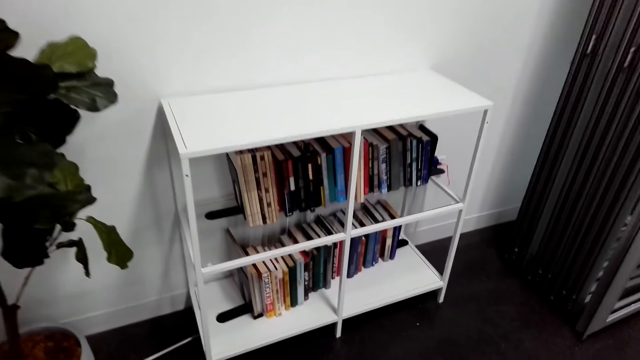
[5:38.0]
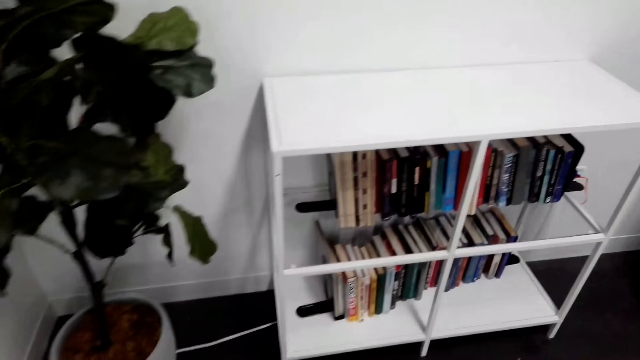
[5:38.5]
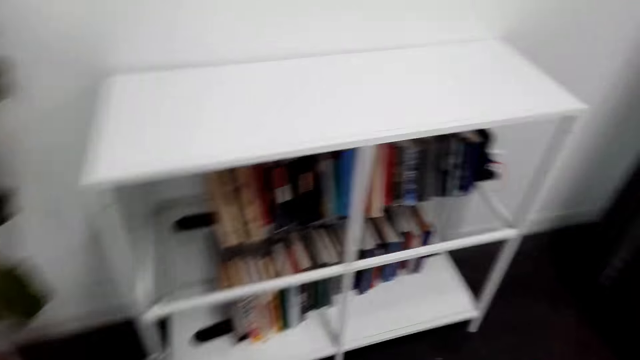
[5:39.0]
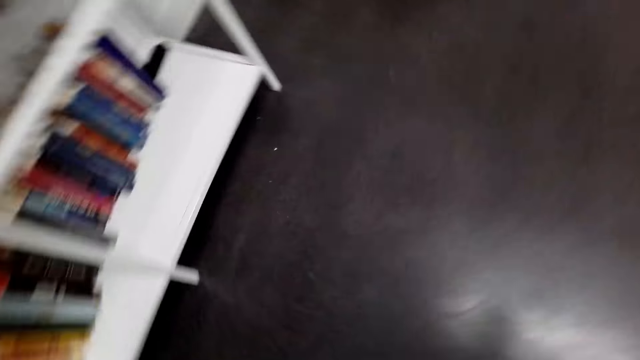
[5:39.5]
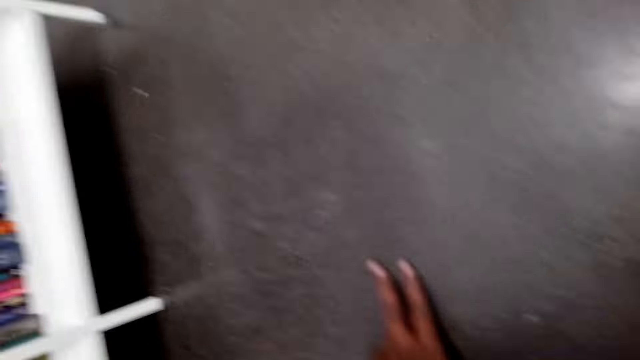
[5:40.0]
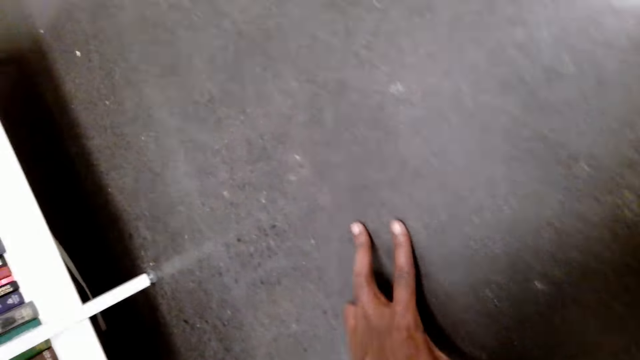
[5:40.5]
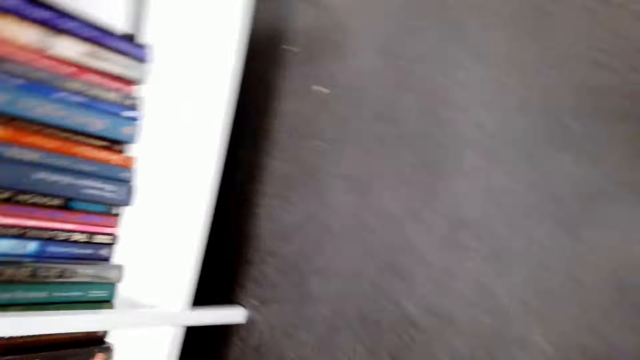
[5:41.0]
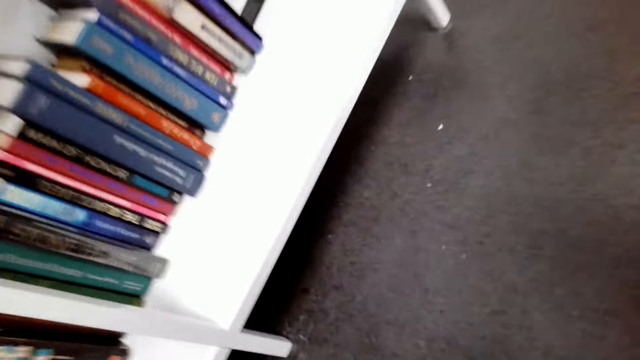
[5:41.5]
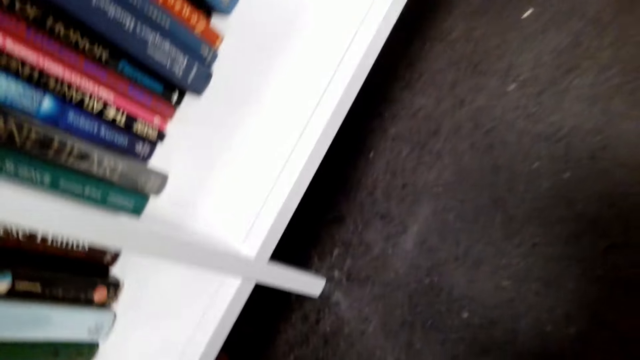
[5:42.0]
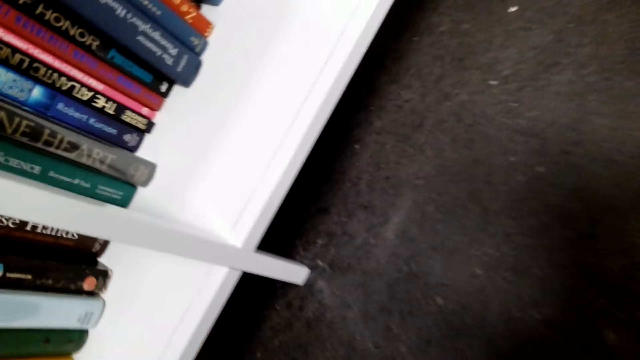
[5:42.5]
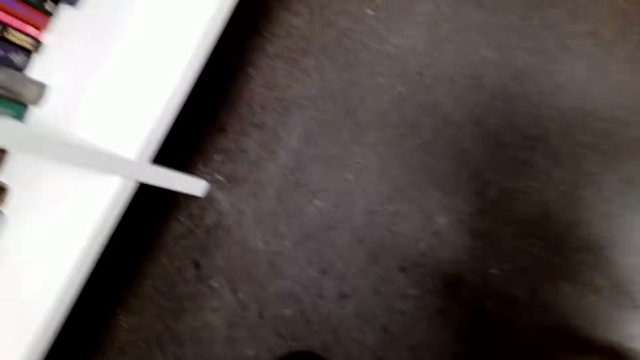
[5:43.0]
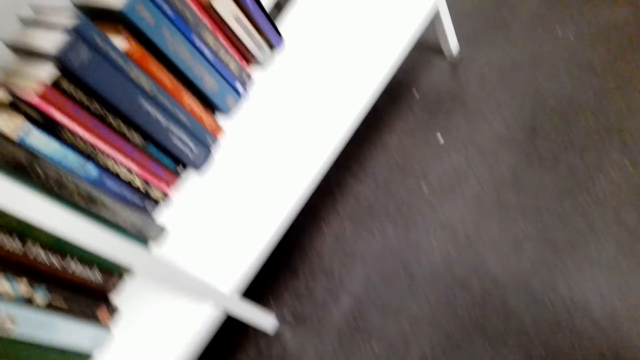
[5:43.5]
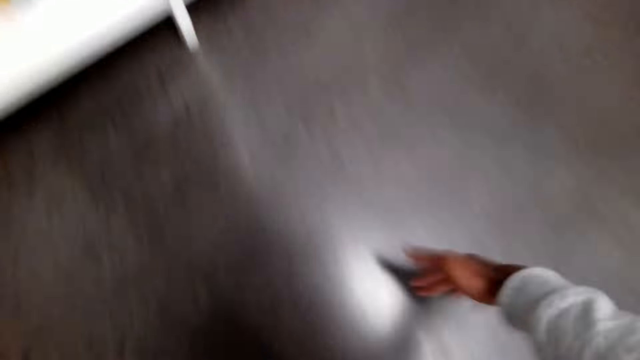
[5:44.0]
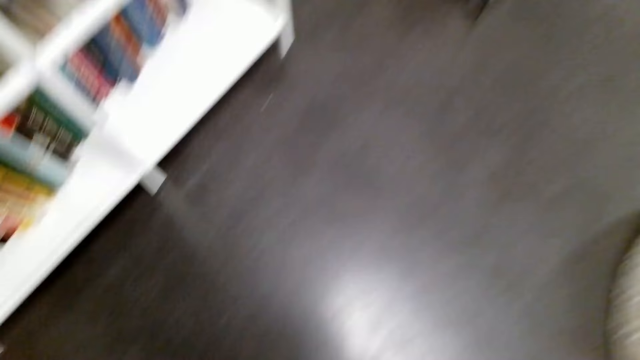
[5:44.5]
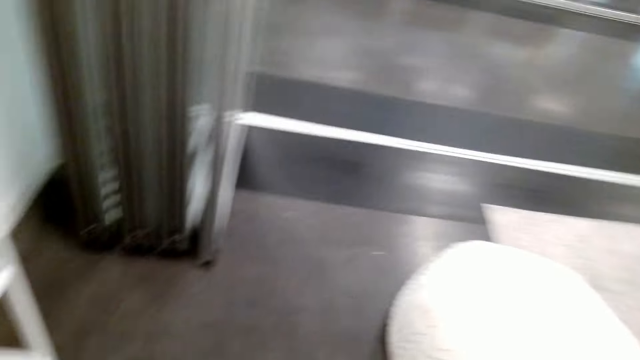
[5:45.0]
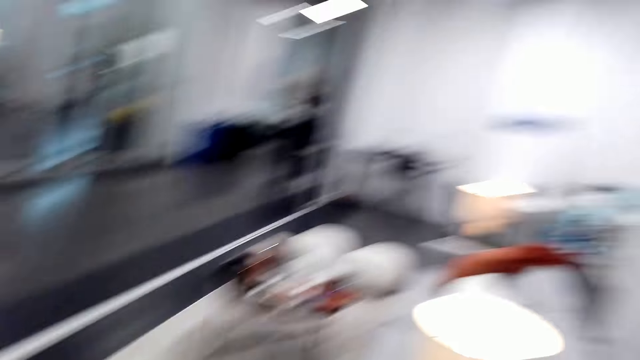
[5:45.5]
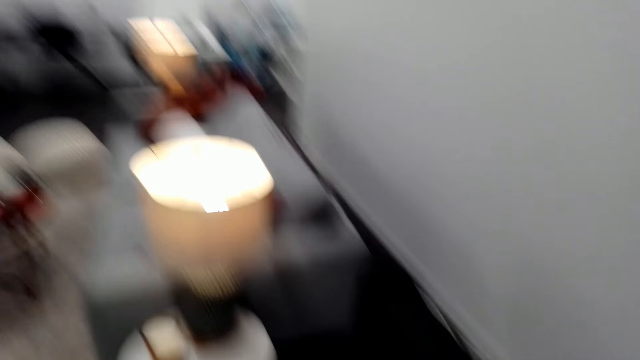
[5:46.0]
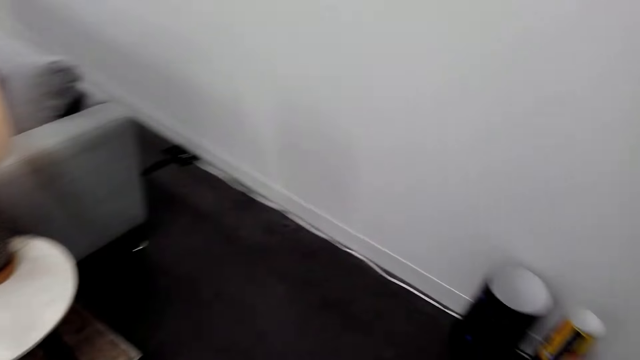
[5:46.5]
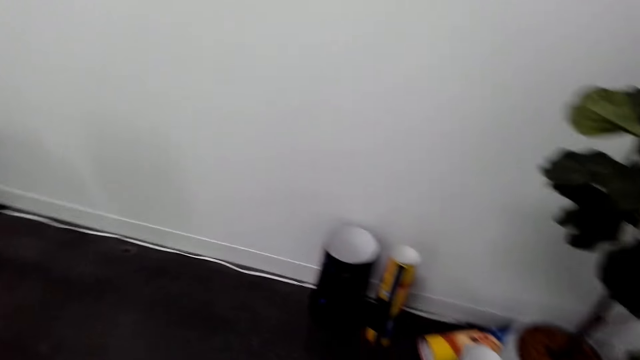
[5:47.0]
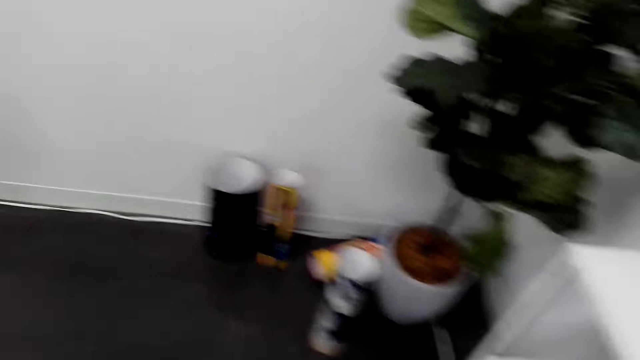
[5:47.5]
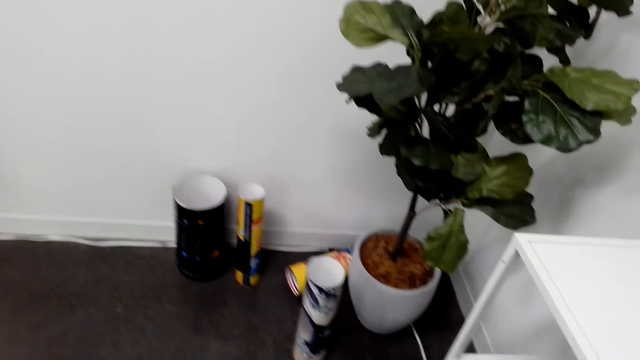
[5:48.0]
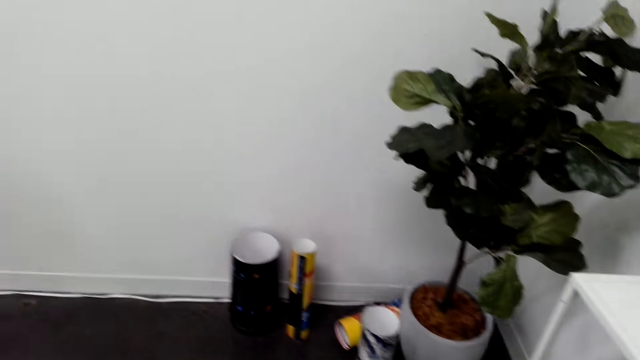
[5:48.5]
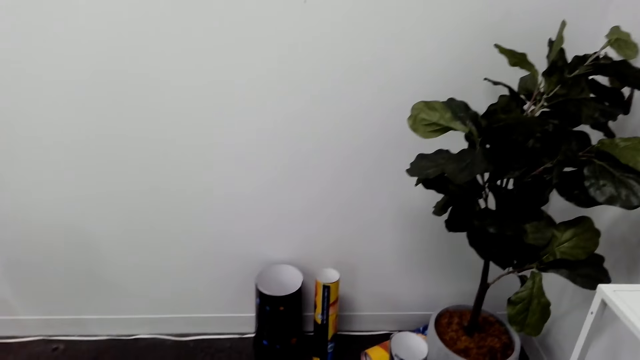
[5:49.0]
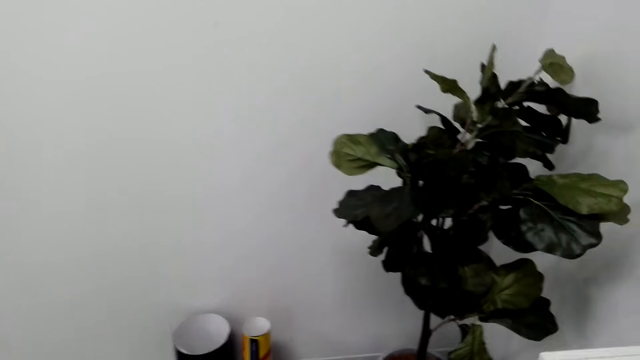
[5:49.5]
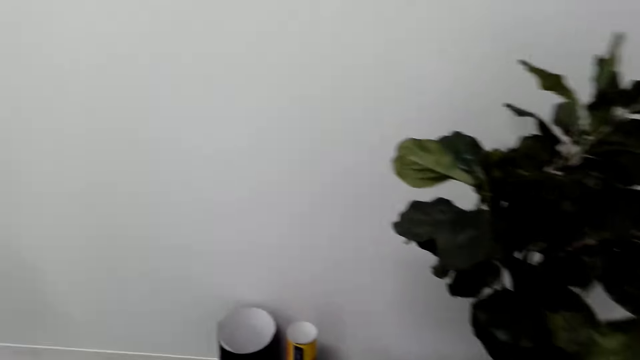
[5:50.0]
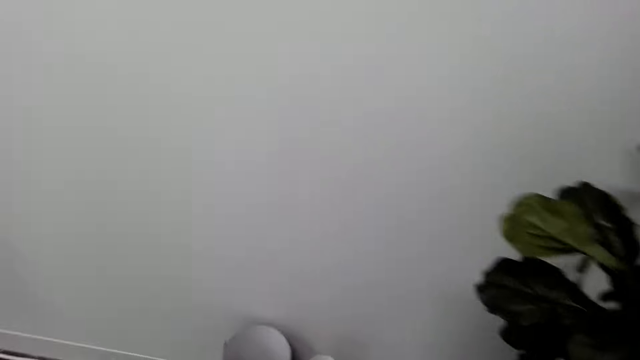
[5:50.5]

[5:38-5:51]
The camera wearer walks towards the book shelves. They hold the floor and look around.

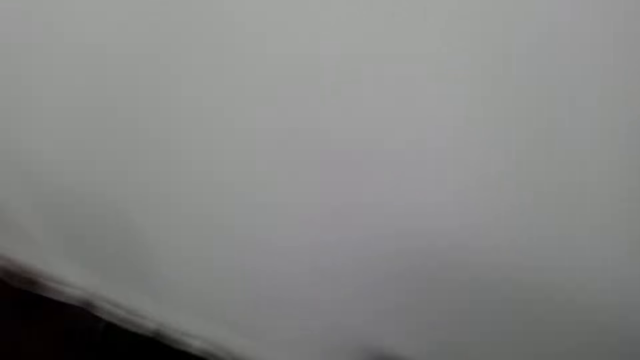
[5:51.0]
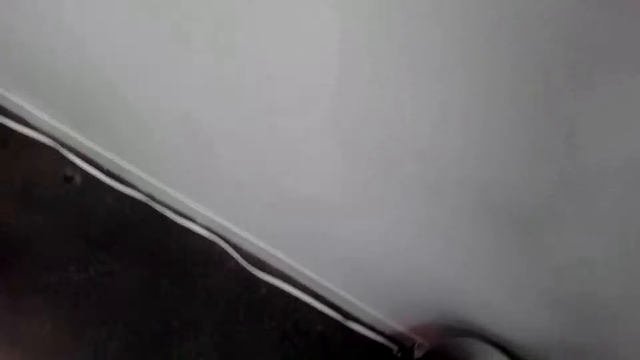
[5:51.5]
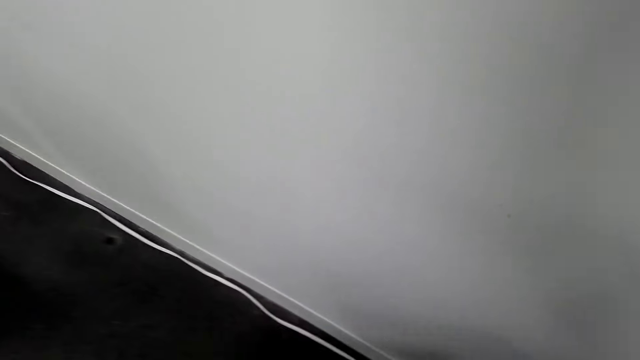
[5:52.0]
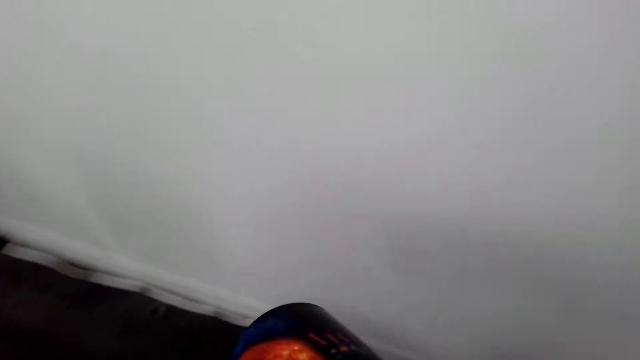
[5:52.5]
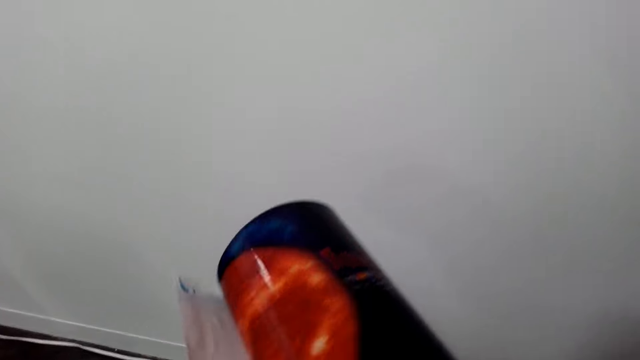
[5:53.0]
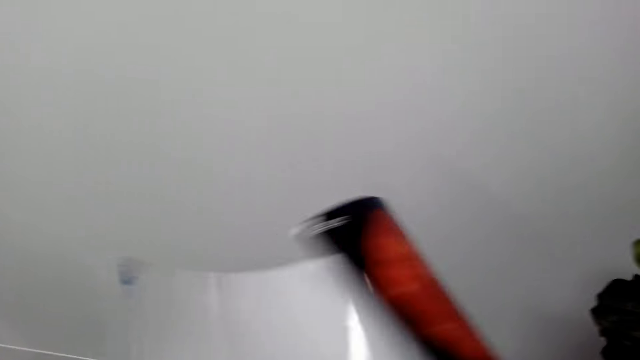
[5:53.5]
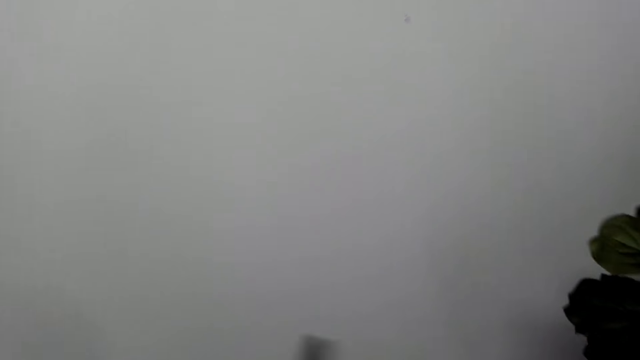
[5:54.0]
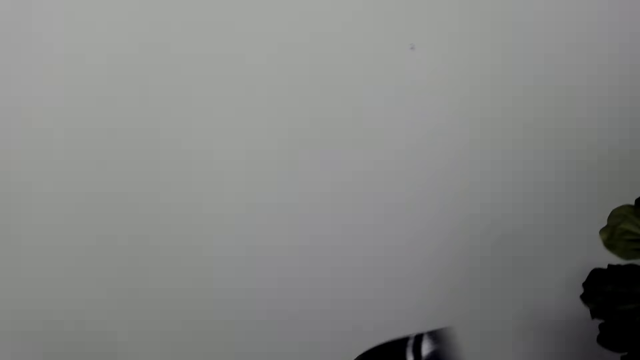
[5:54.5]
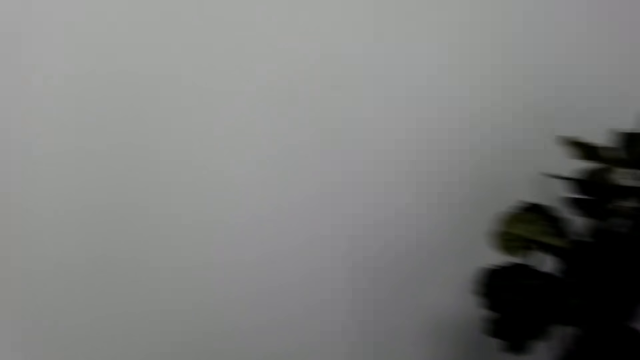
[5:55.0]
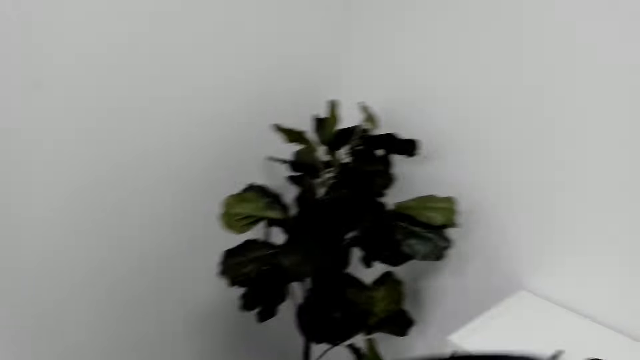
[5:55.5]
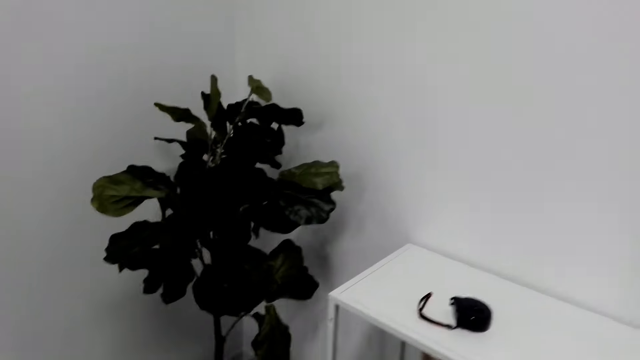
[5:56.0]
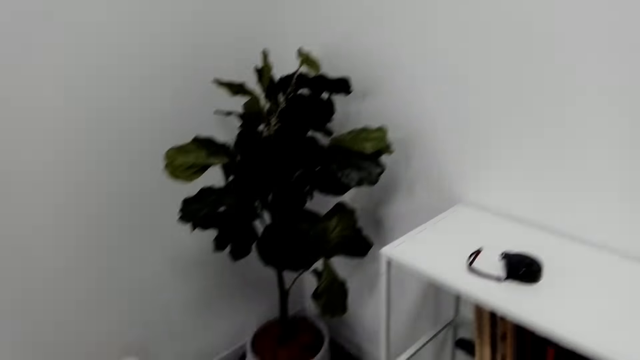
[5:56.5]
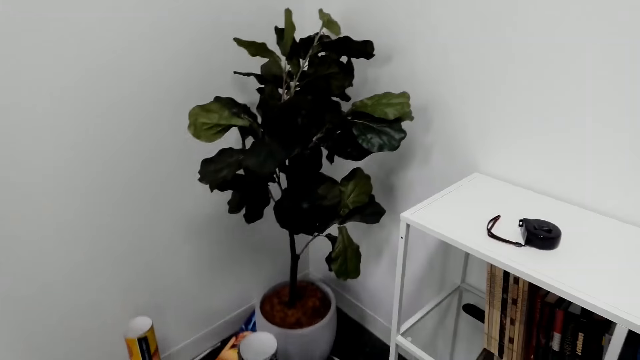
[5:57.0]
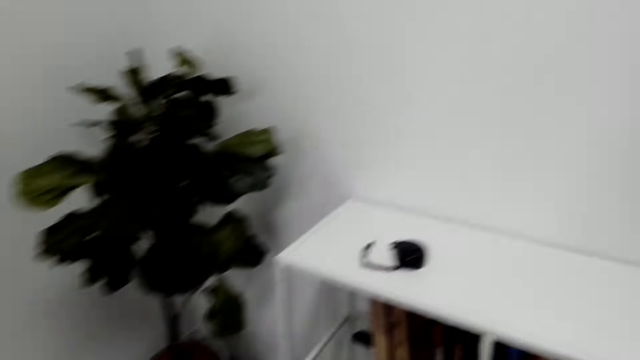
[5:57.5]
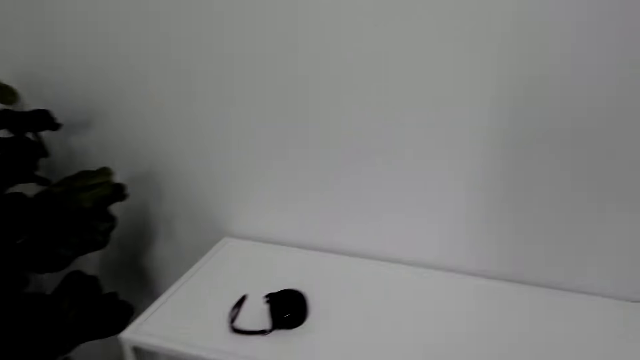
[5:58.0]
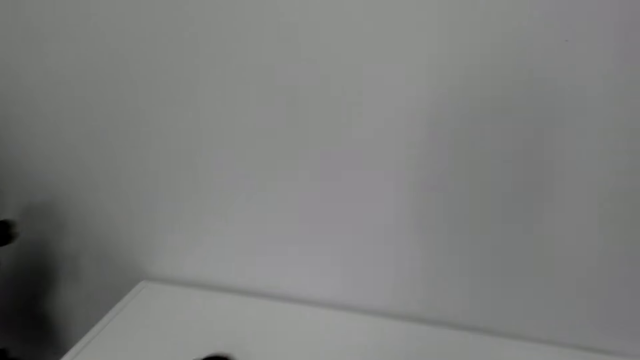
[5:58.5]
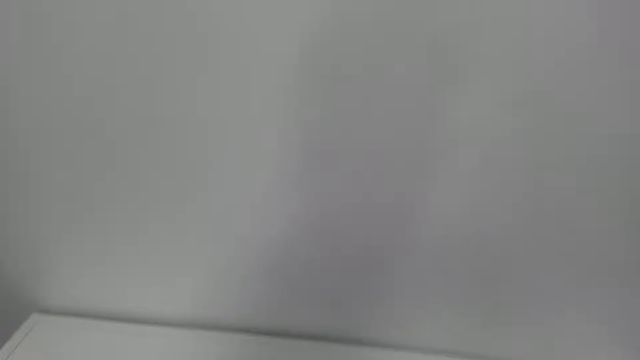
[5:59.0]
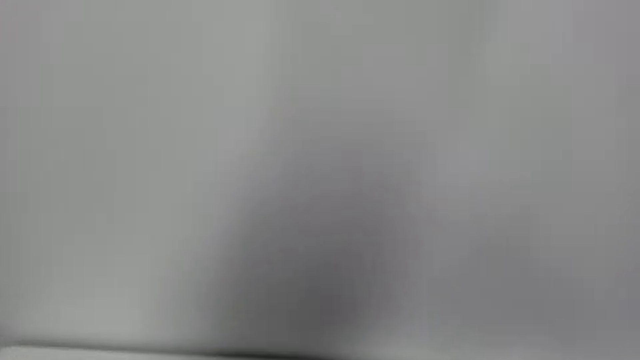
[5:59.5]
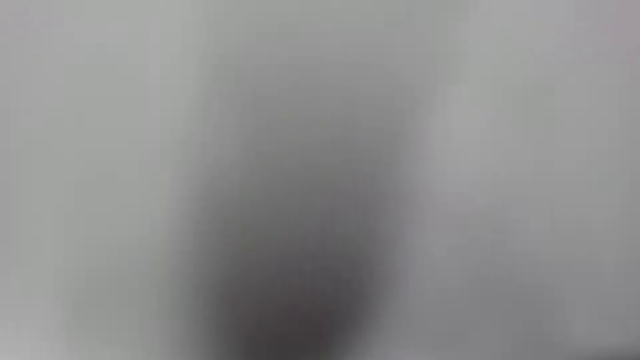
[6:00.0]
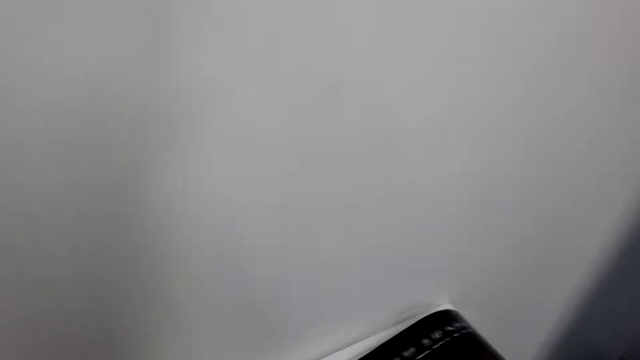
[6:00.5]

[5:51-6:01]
The camera wearer unfolds the art paper.
